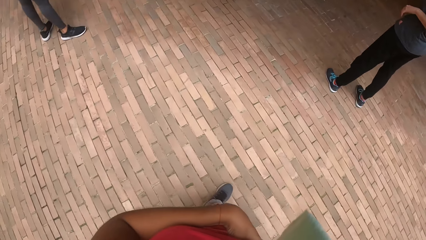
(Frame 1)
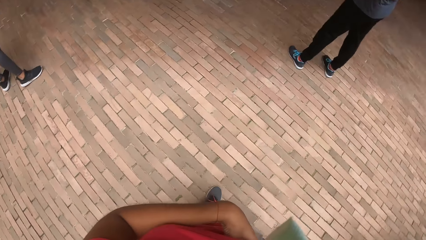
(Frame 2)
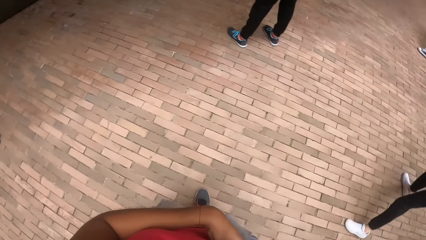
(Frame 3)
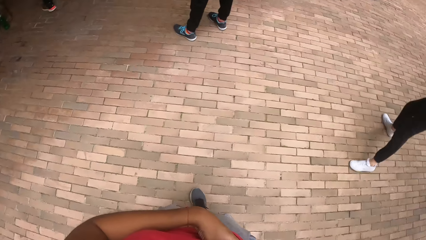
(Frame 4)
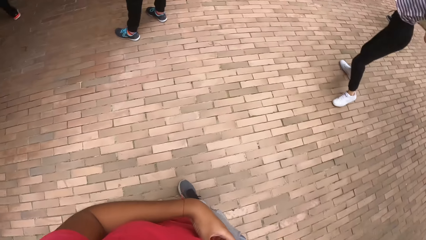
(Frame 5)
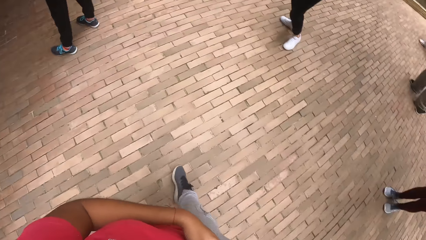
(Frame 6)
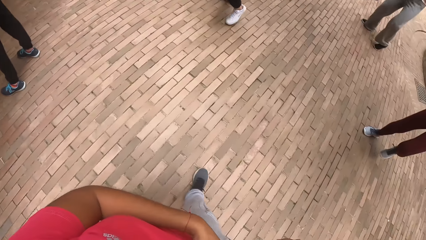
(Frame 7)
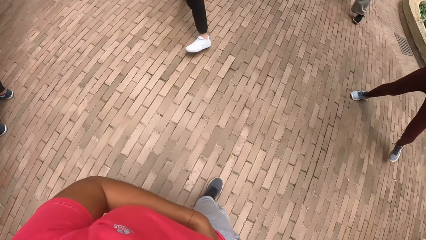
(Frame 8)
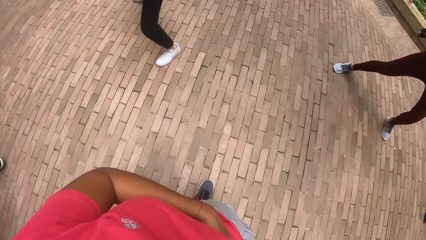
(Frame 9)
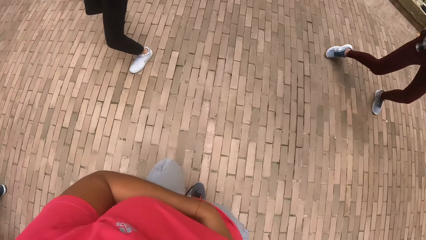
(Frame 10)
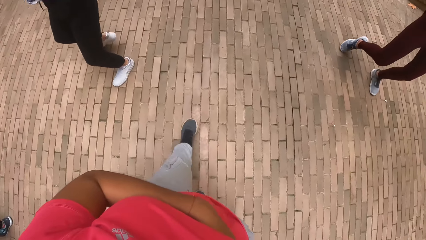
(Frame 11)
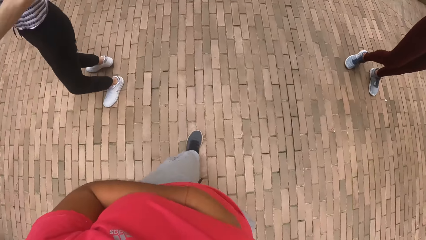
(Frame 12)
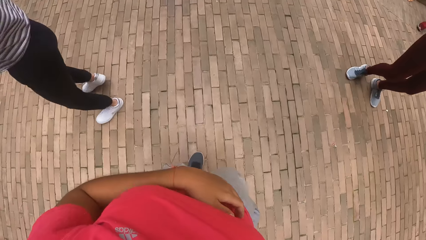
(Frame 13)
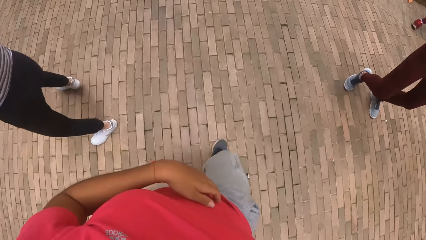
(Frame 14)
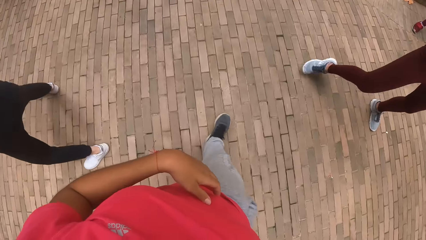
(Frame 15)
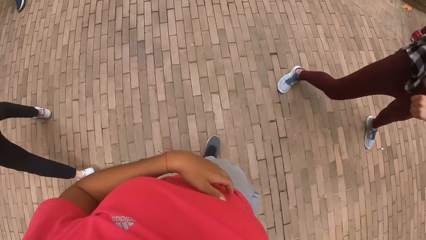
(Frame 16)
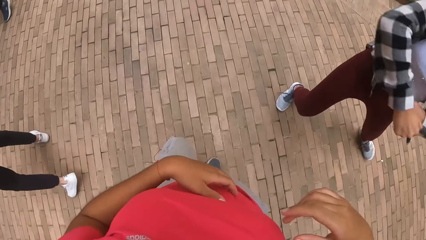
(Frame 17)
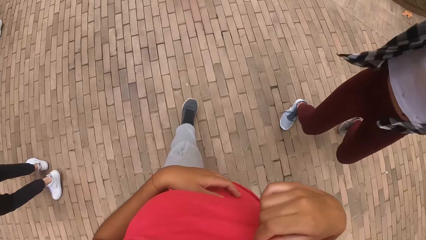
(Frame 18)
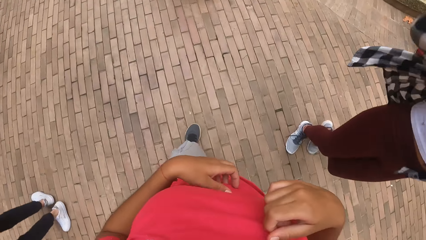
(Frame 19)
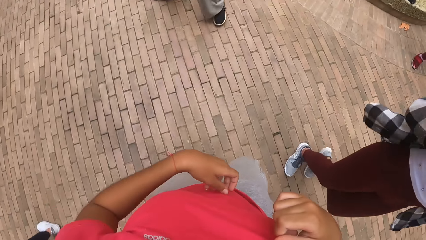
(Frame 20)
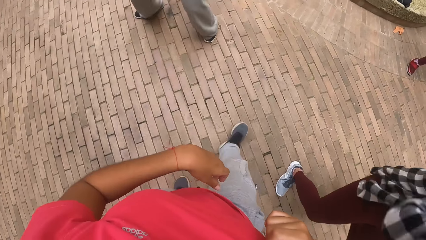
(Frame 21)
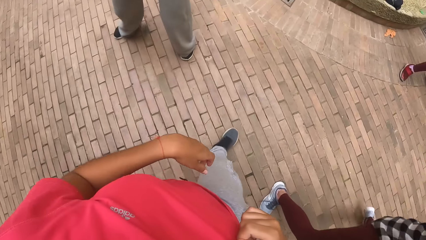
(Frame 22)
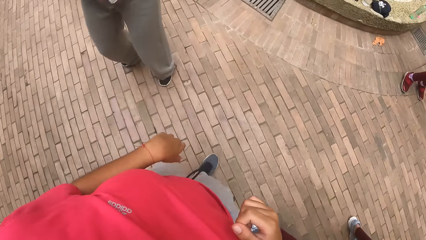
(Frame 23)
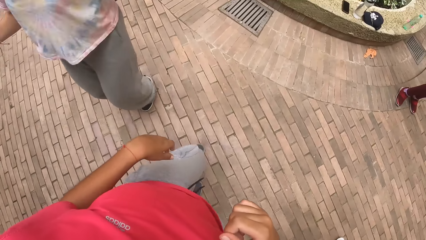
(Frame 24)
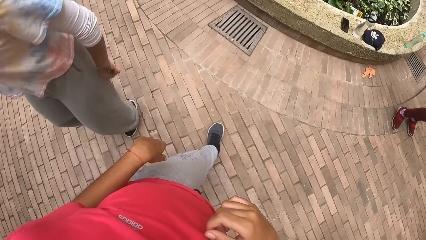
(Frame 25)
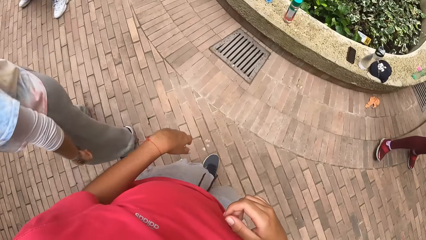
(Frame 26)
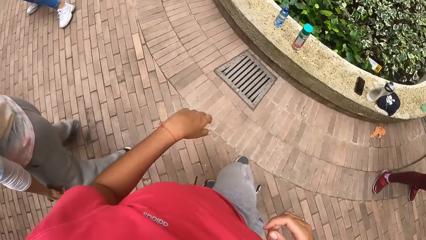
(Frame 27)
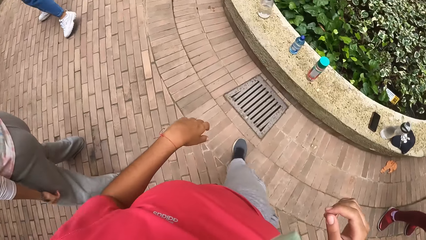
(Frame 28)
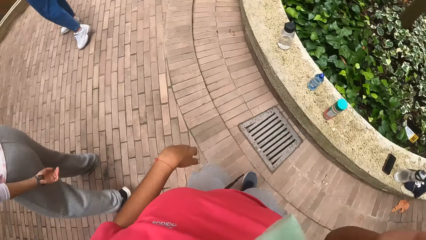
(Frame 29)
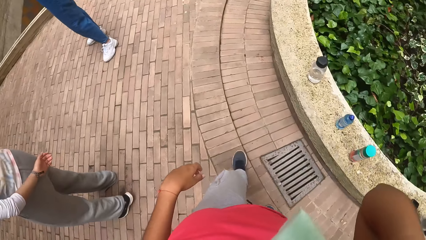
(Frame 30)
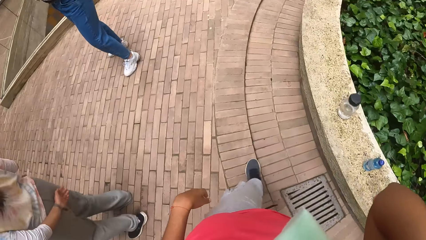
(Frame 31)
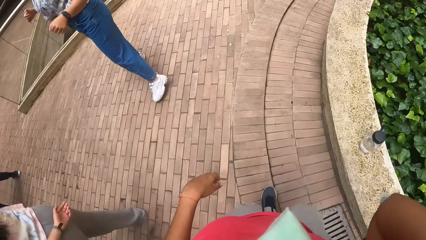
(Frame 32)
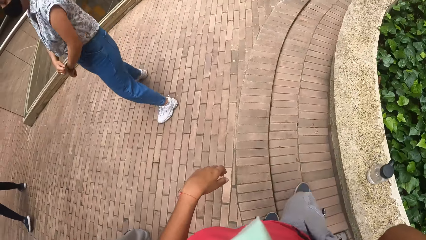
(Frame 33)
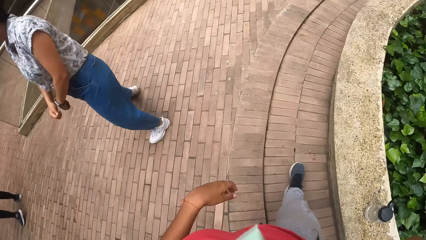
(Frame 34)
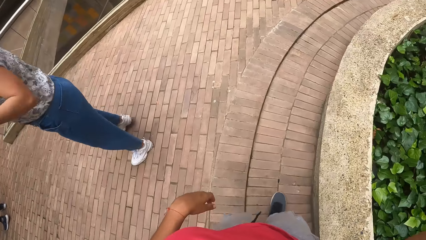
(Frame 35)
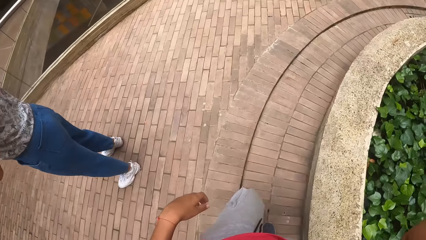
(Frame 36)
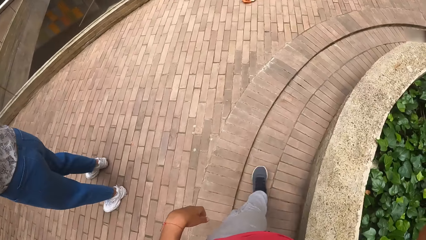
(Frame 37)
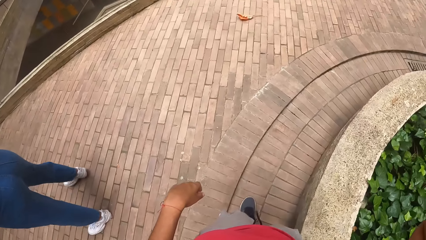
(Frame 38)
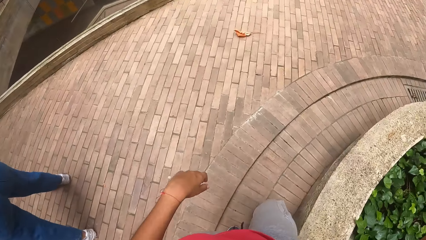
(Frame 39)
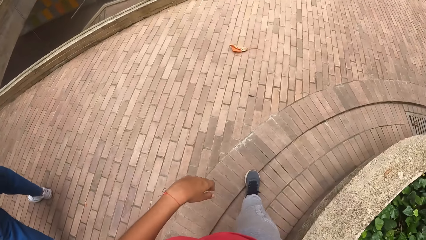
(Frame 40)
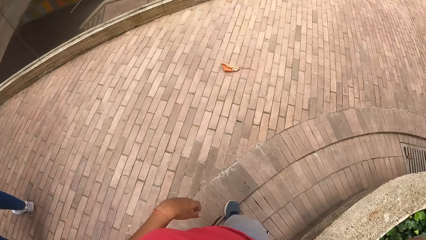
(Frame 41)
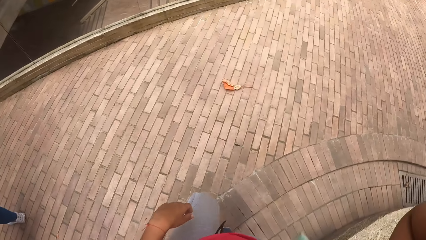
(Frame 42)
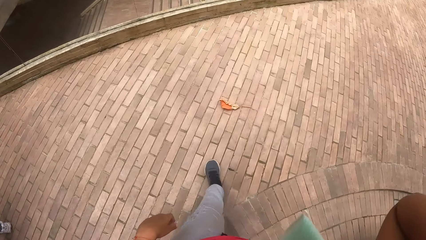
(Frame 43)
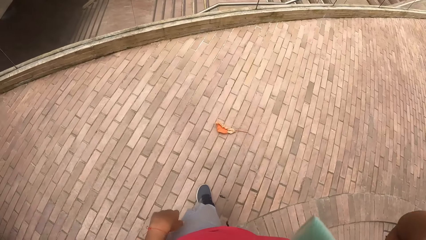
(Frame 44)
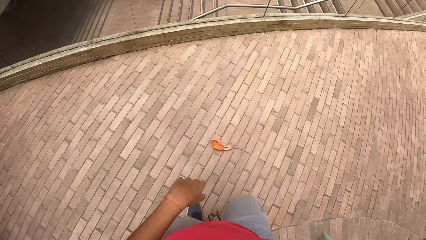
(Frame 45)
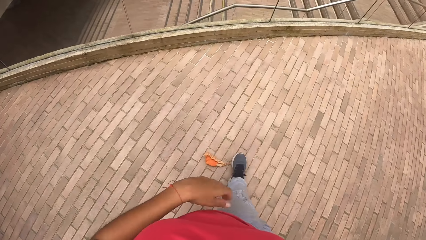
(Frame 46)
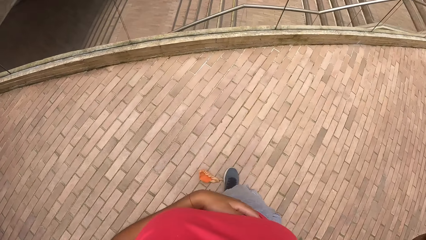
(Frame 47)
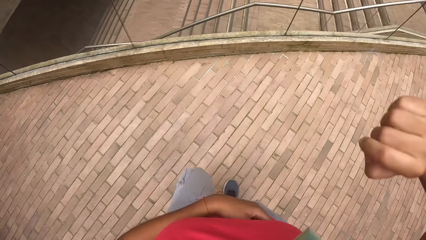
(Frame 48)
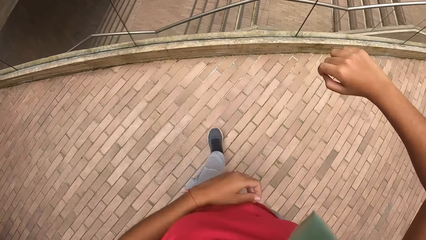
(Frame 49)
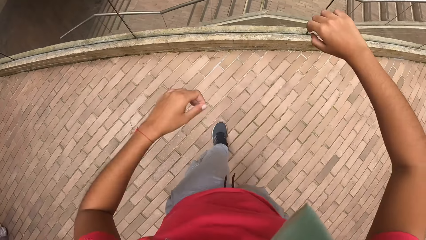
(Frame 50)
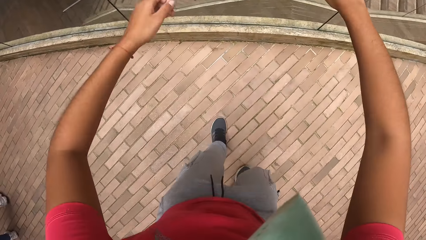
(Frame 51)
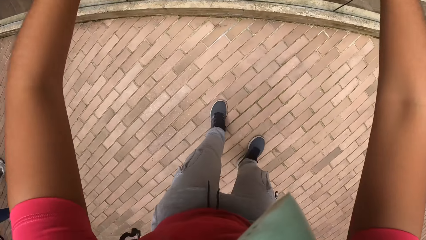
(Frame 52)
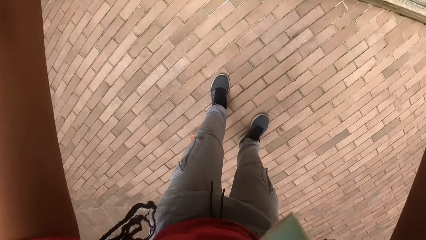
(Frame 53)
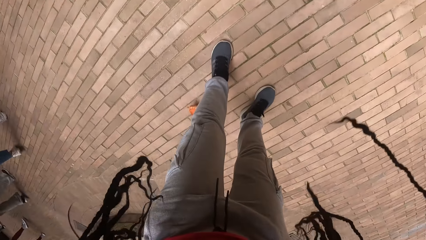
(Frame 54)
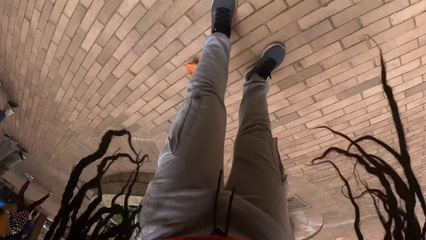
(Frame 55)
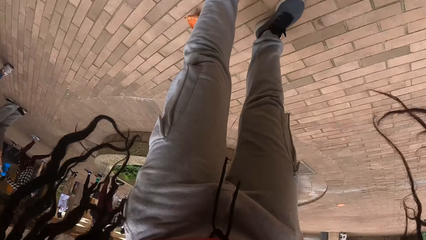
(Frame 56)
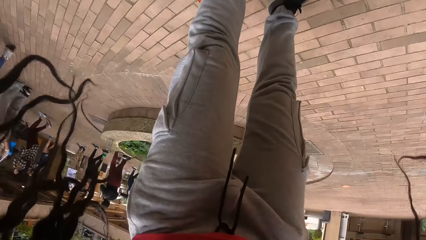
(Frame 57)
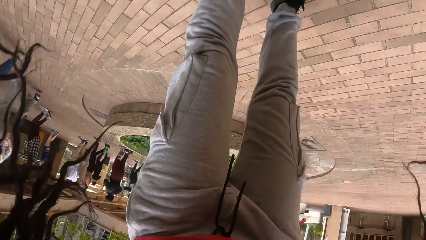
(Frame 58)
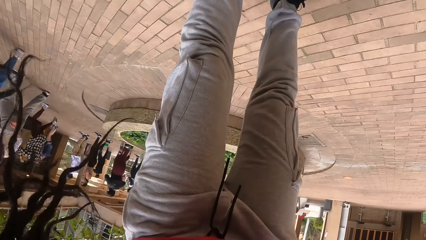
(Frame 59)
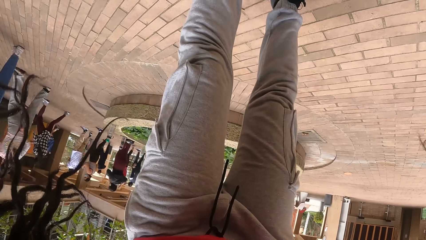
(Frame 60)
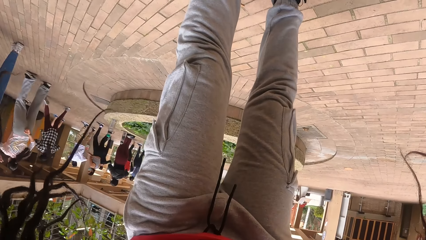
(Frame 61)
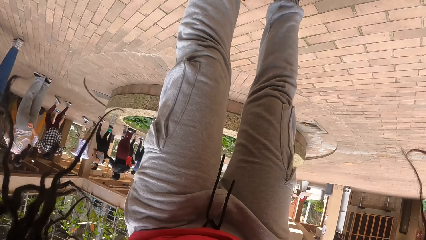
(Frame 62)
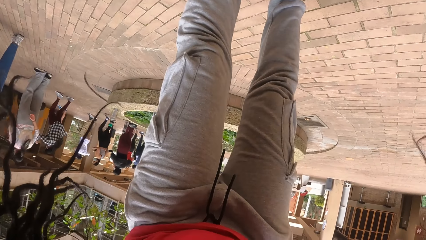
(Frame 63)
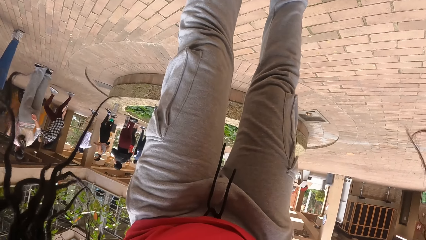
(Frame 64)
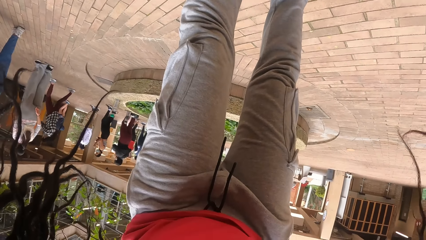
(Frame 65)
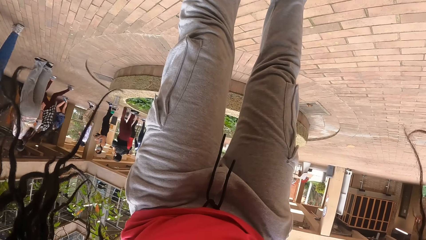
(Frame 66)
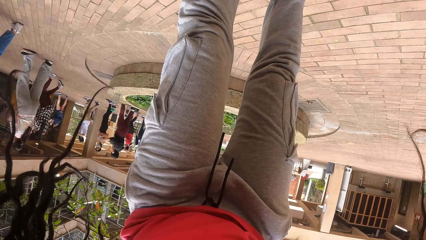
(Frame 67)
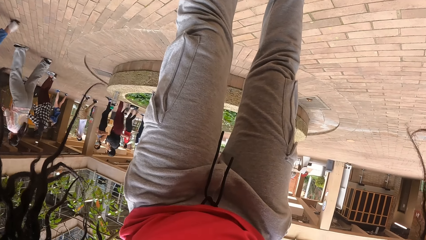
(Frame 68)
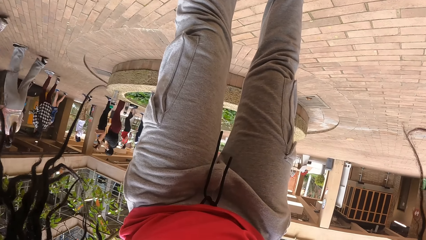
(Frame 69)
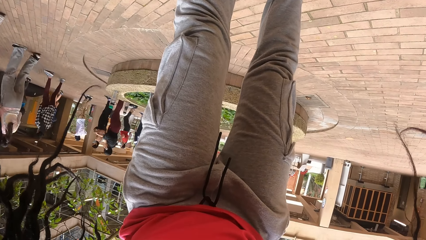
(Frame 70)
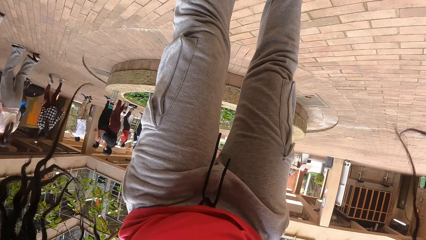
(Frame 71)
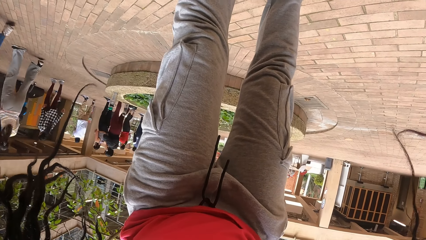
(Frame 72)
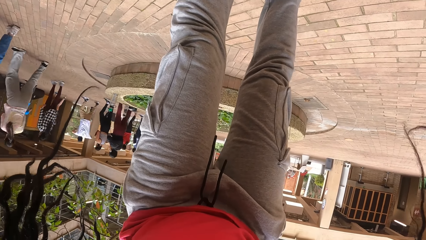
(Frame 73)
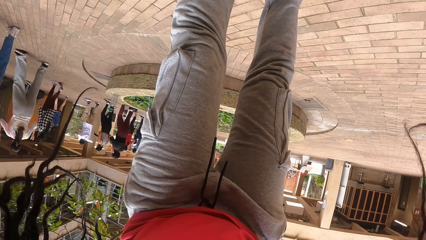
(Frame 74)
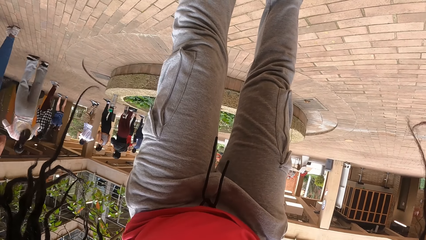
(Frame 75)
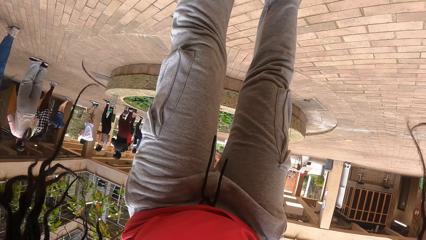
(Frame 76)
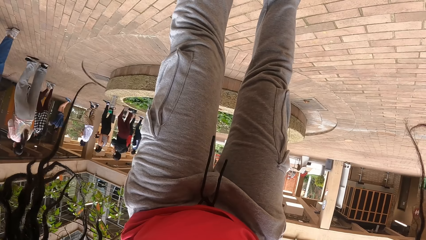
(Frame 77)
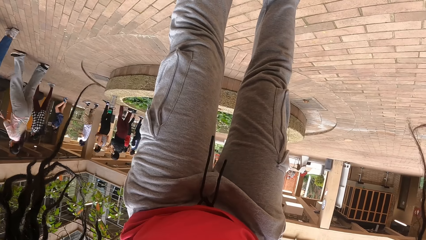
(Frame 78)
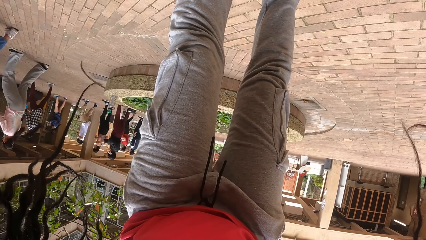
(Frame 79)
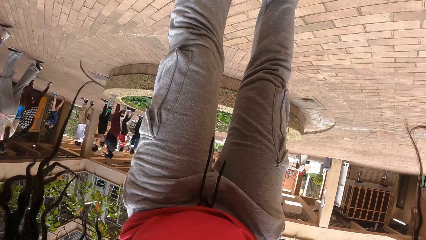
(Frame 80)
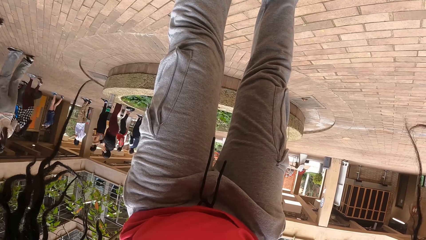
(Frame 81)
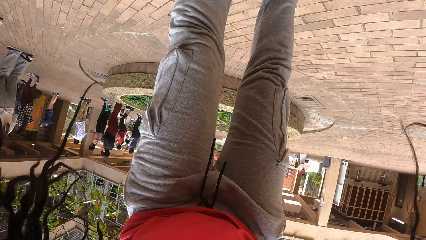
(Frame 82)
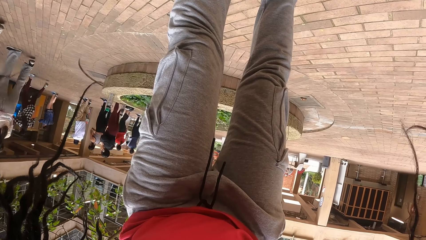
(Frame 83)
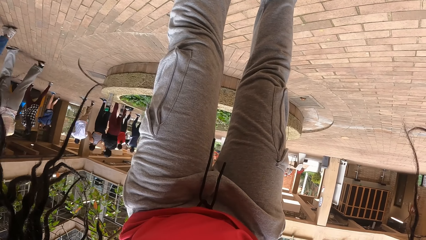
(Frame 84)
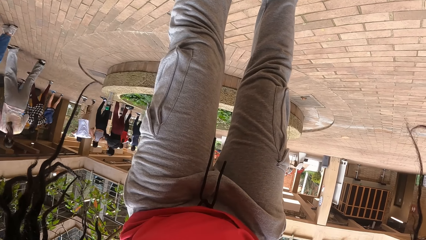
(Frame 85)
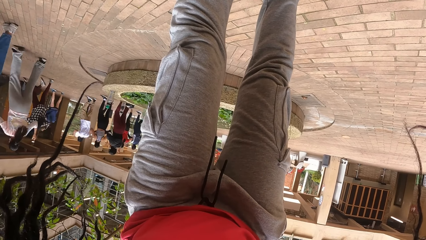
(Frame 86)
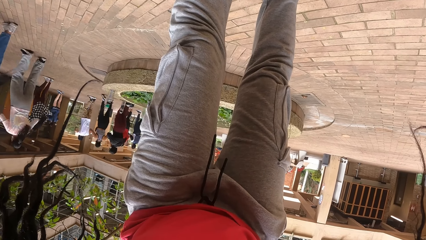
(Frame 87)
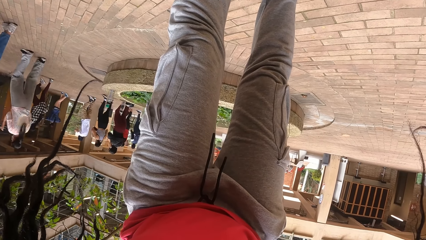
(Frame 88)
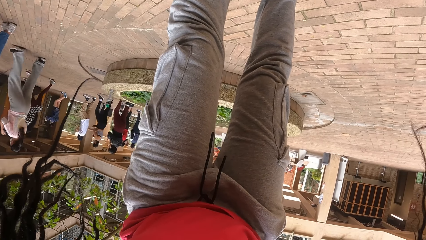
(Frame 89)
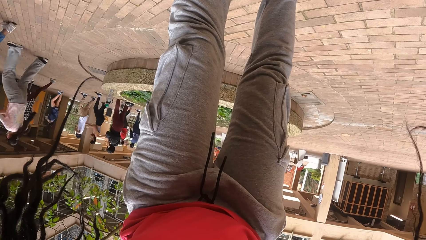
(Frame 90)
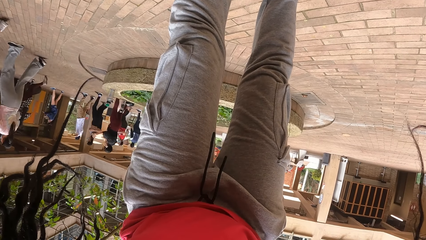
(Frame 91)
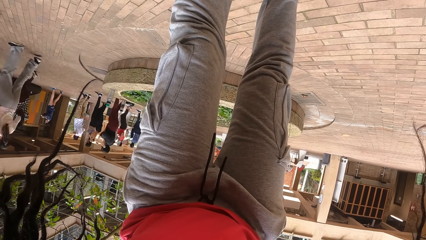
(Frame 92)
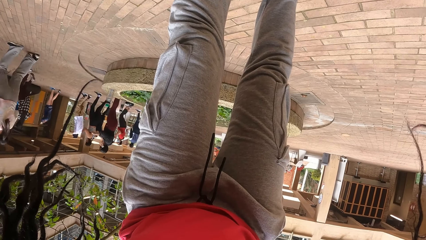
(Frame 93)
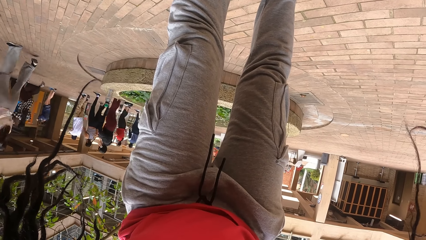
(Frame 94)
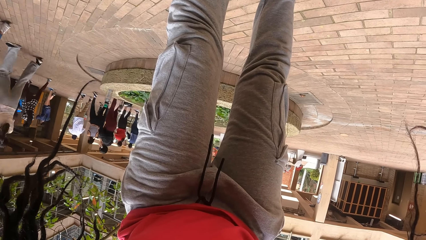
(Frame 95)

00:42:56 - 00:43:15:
The camera wearer walks towards the cemented block. She places her hands on the railings. She leans on the cemented block.
